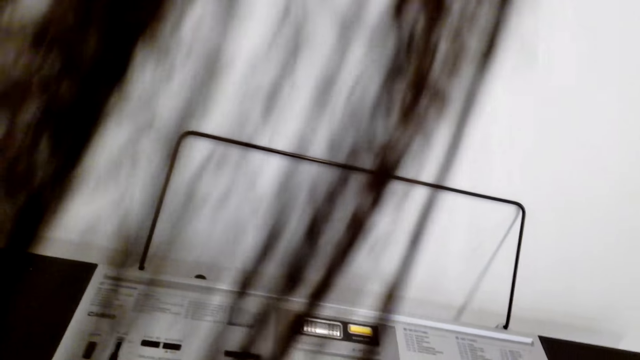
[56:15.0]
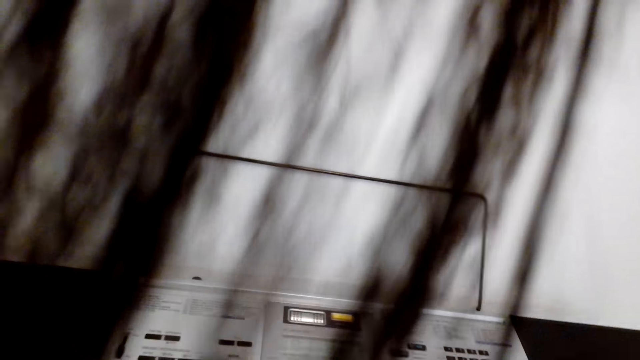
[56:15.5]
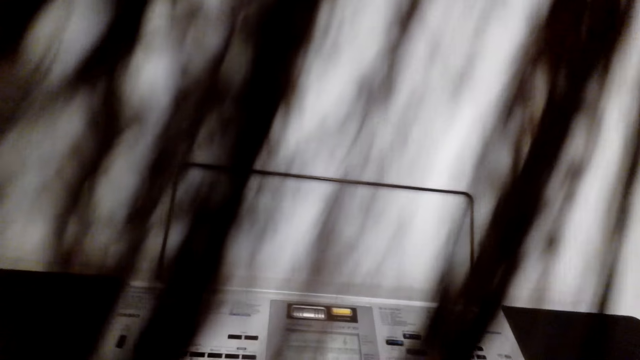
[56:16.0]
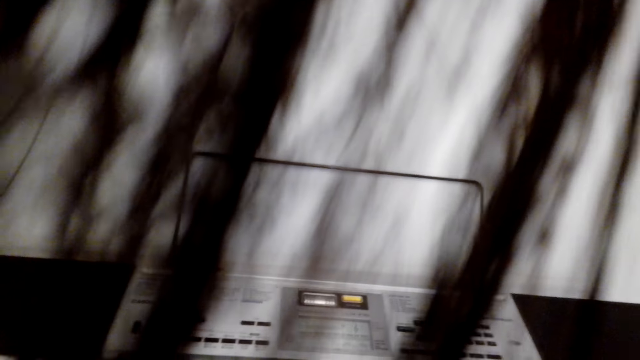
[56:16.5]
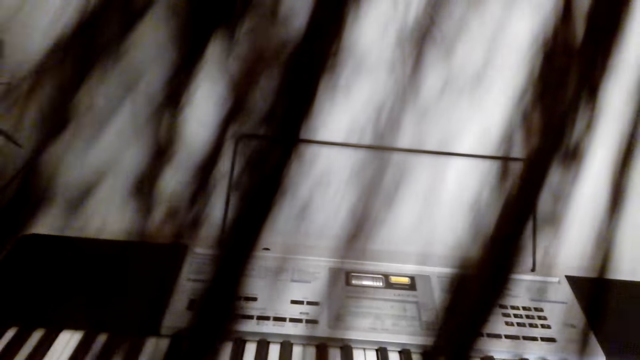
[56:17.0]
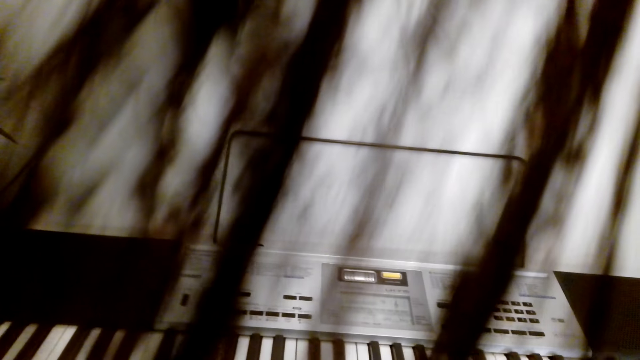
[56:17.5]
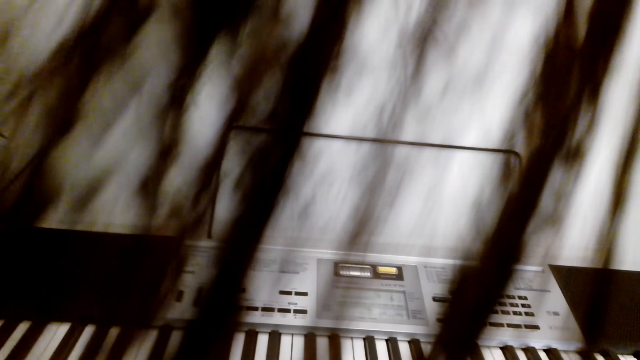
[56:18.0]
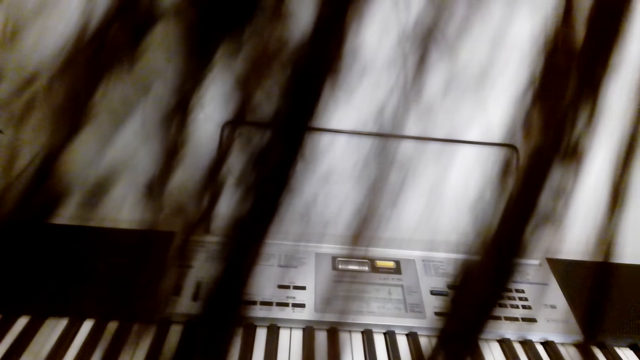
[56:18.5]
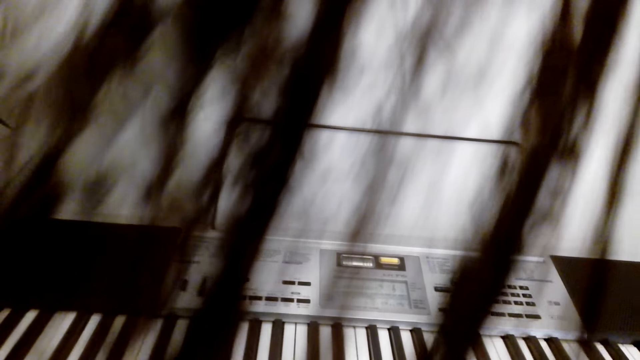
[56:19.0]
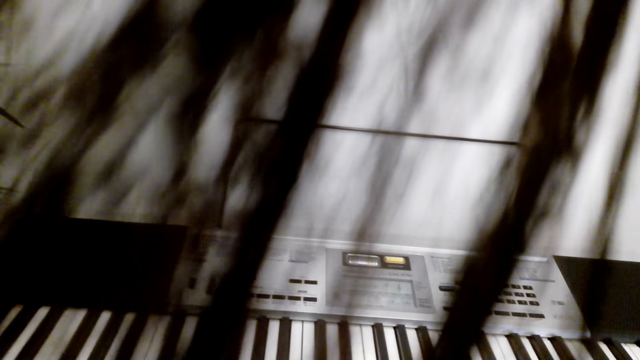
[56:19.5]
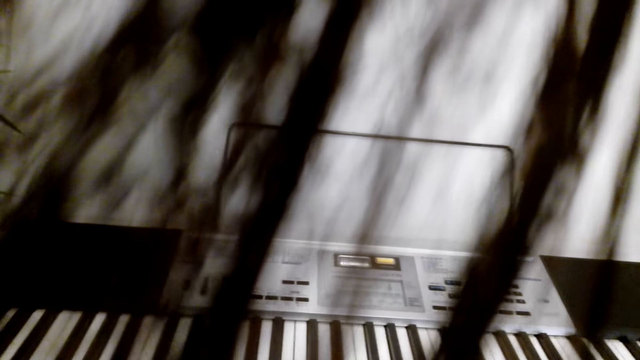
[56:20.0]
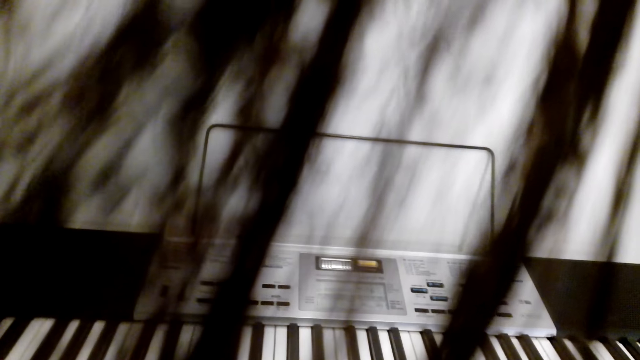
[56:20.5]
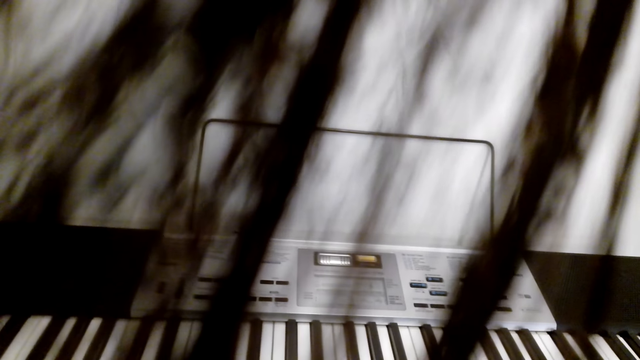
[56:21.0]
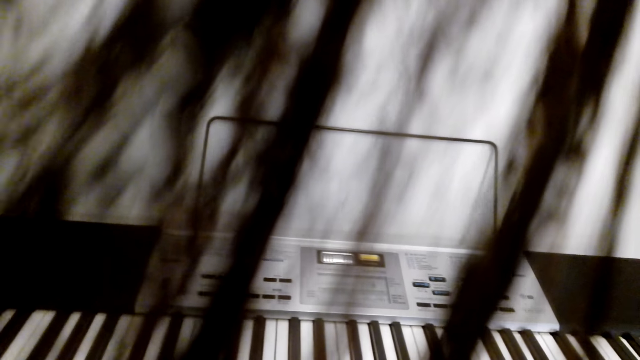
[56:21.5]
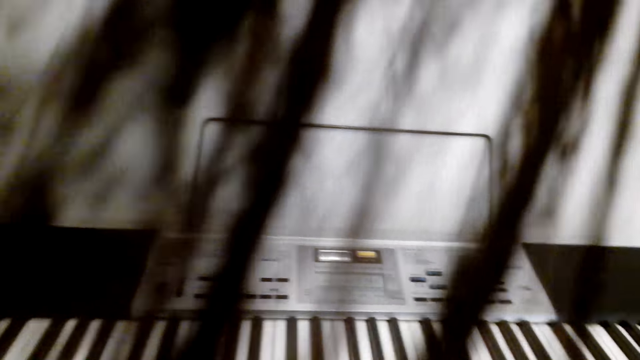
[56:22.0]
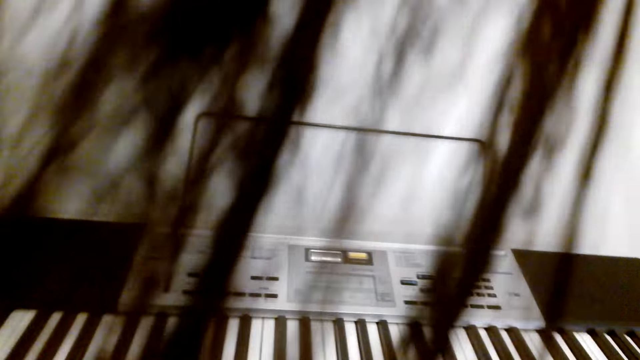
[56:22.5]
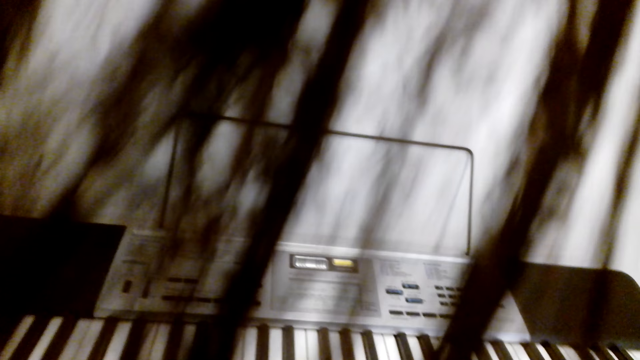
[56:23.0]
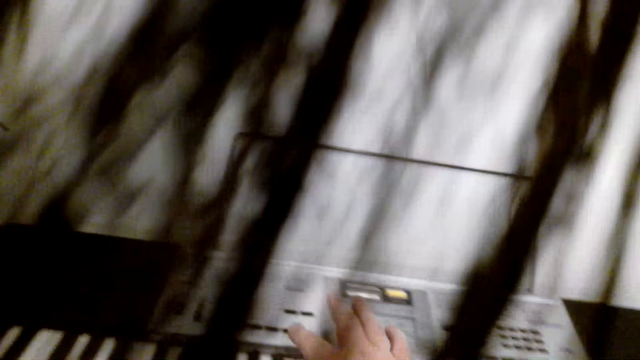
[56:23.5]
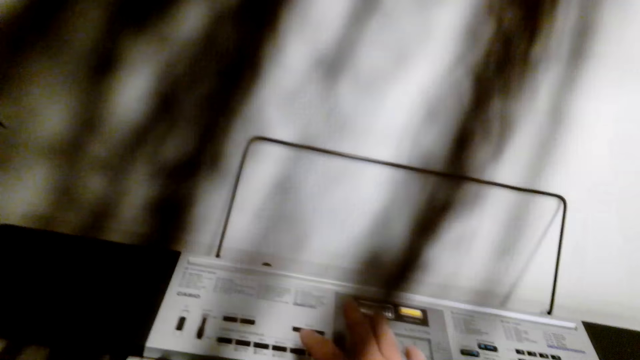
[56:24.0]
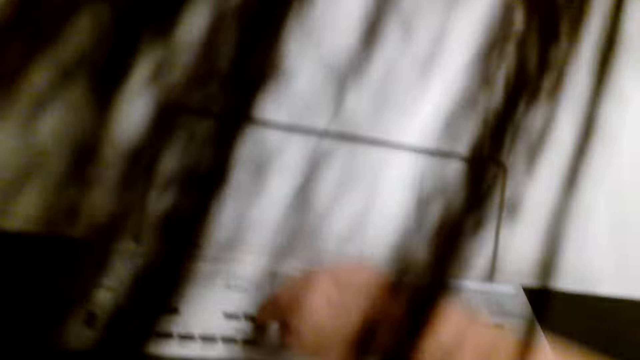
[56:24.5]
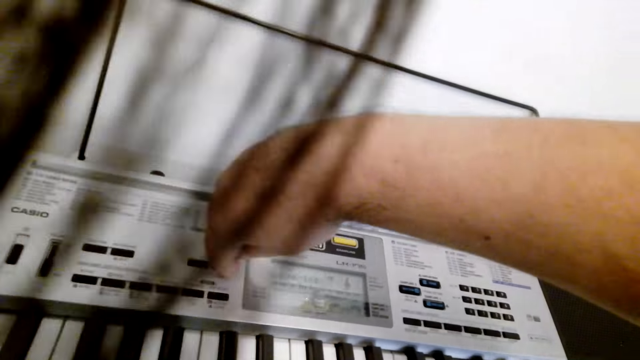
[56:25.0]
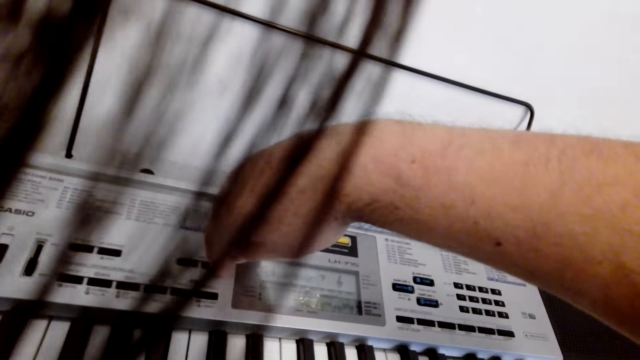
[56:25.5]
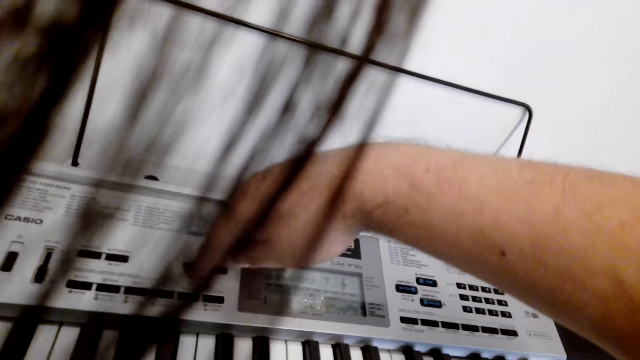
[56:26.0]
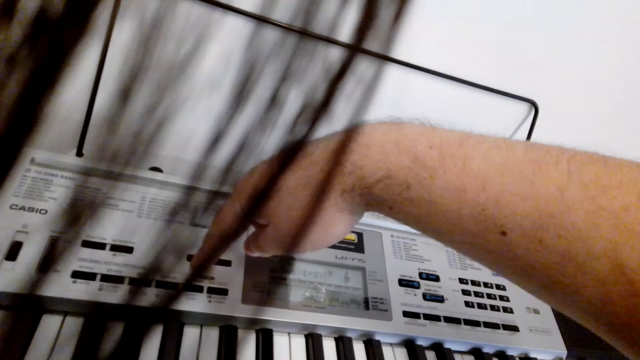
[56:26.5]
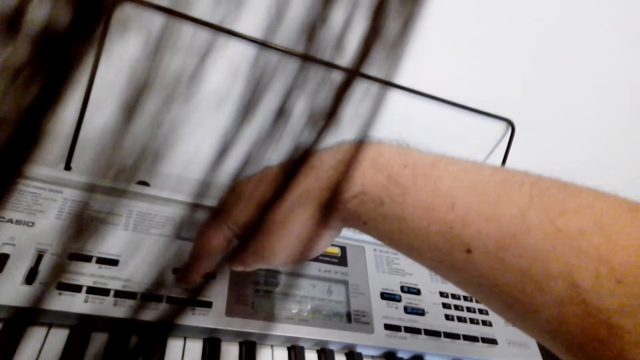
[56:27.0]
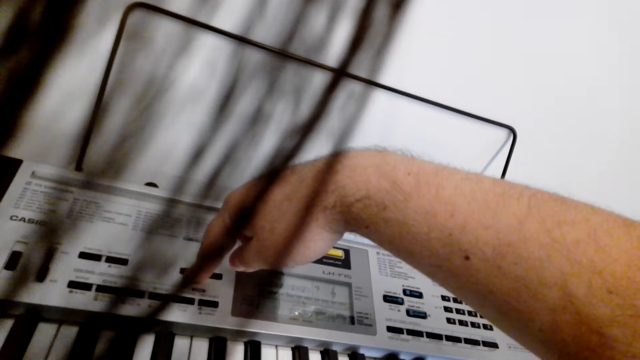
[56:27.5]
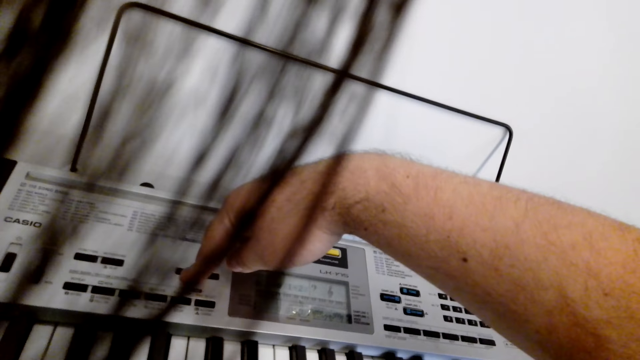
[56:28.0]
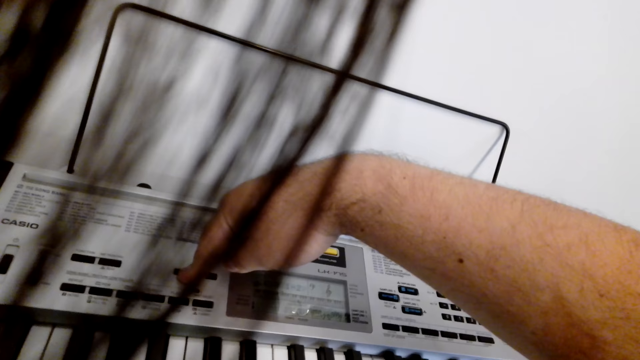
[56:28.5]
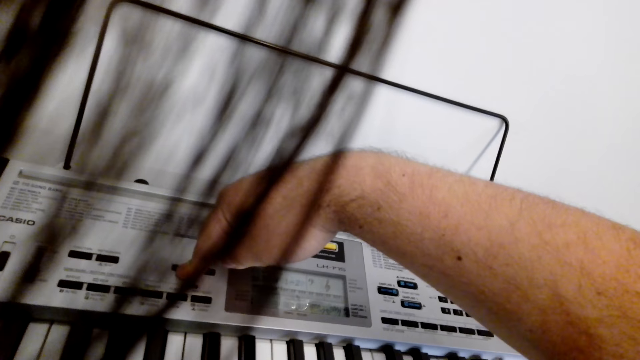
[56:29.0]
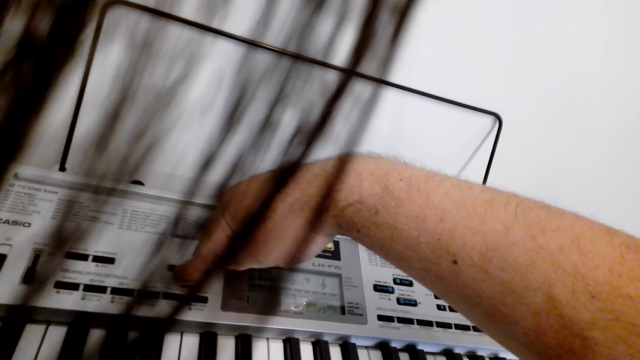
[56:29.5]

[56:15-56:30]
The camera wearer plays the piano. They press the button on the piano.

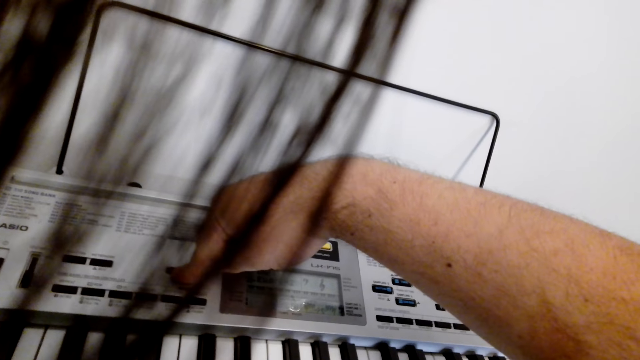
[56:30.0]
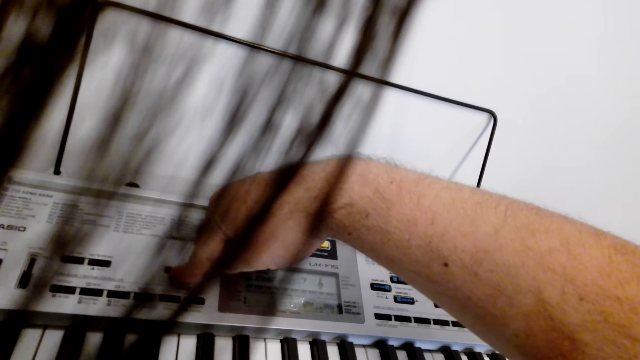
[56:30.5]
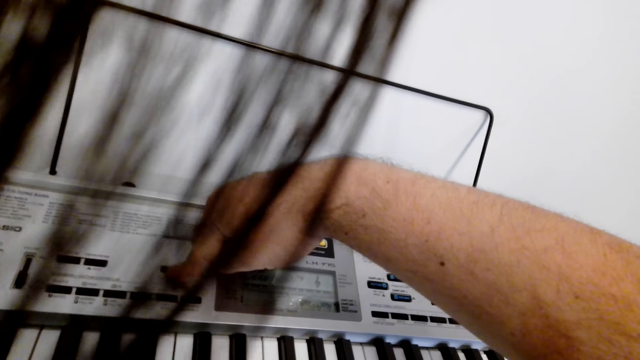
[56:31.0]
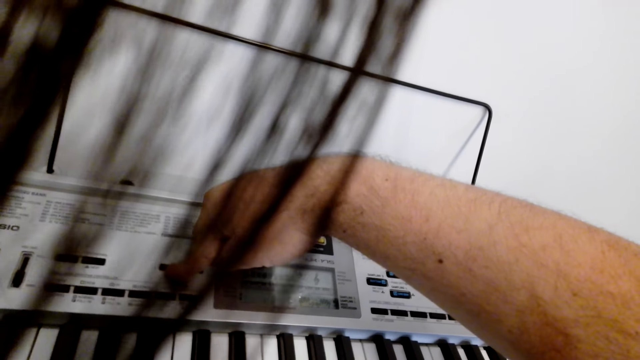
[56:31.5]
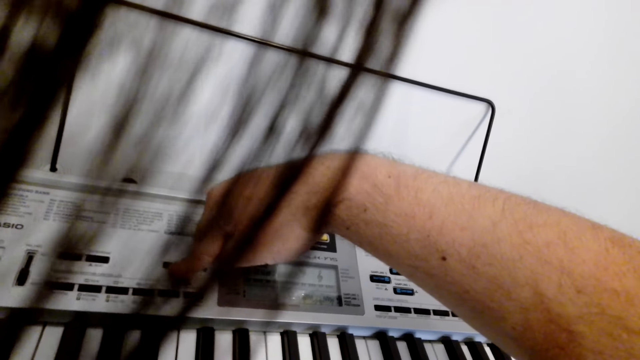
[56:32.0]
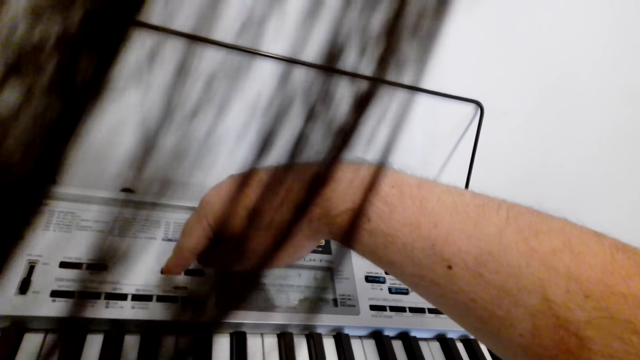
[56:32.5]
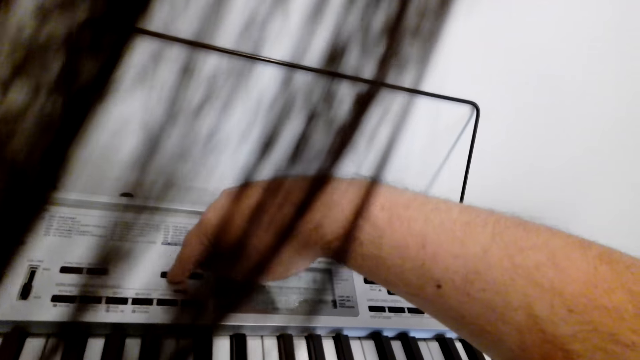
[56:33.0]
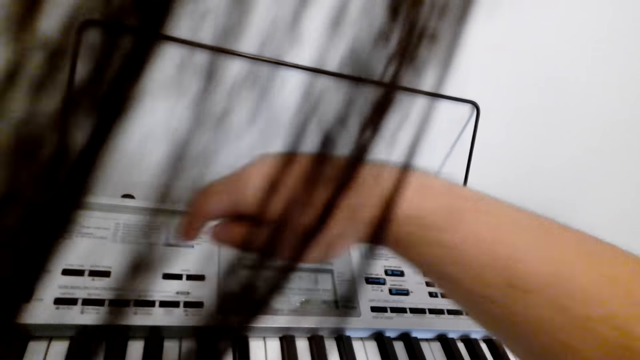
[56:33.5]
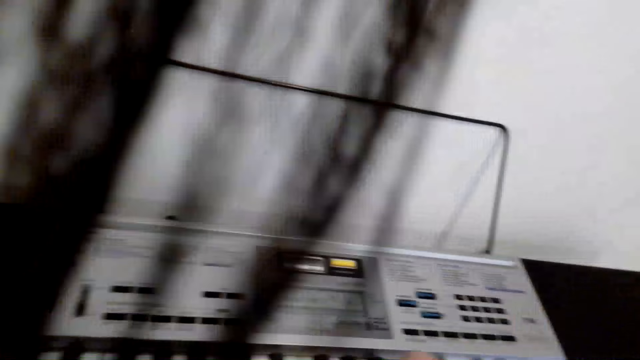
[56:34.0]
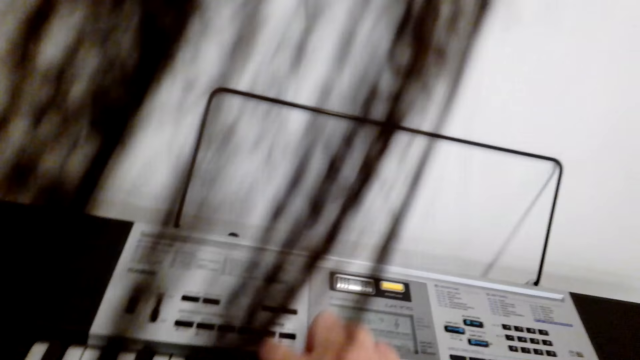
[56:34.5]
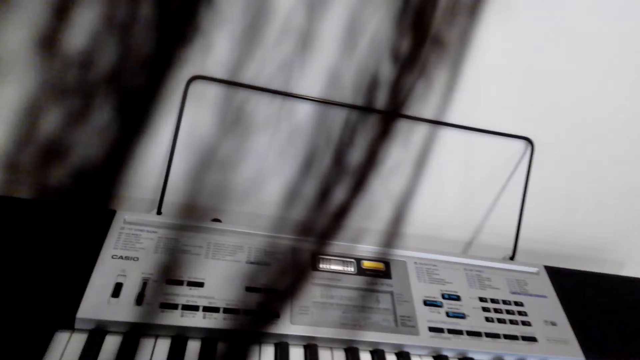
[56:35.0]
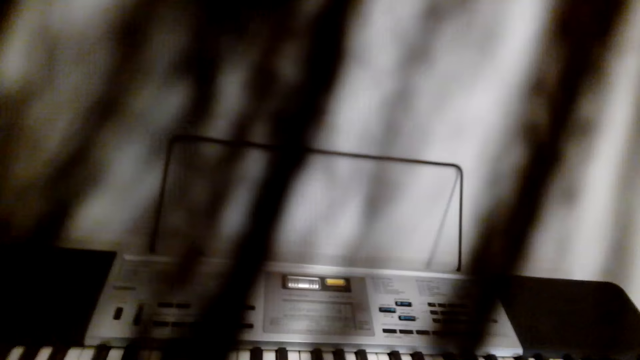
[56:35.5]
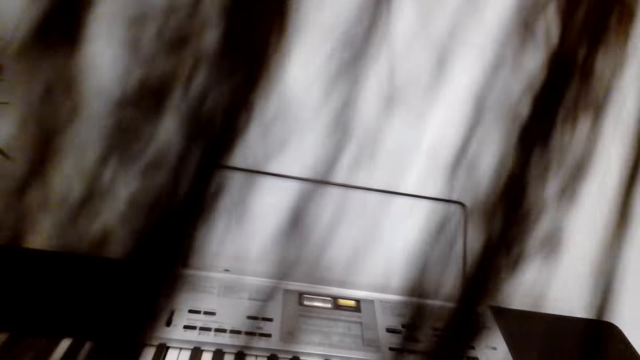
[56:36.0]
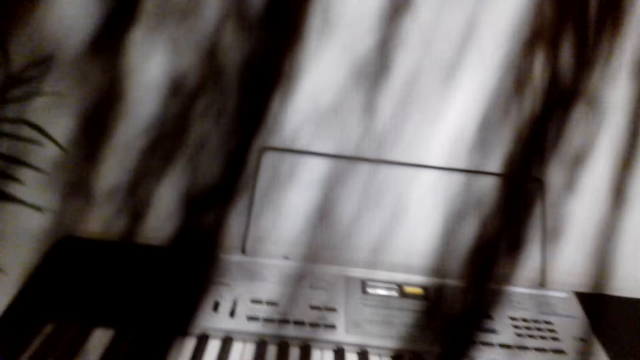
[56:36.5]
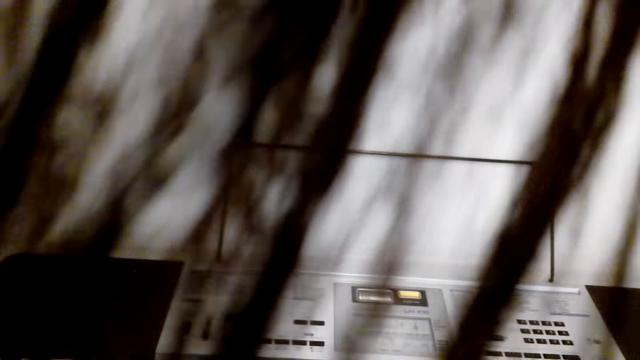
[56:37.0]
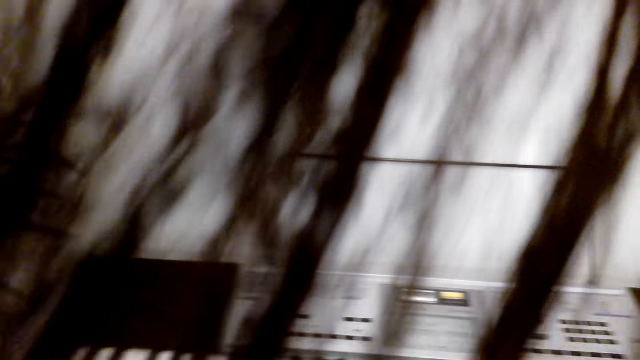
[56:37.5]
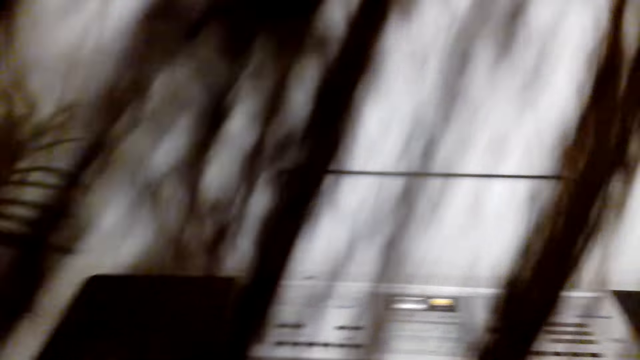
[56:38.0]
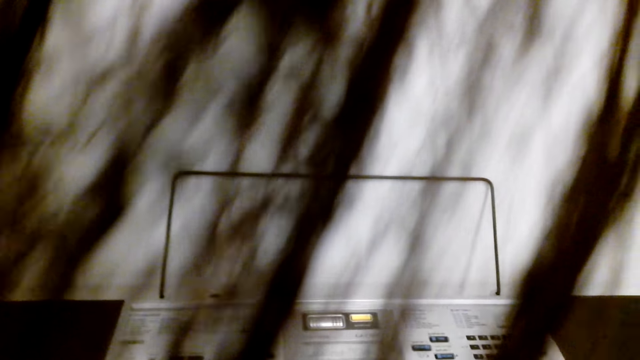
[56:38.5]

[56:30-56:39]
The camera wearer plays the keyboard. He moves his body.
